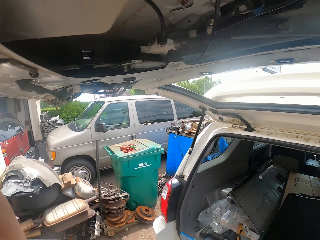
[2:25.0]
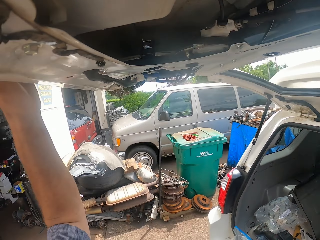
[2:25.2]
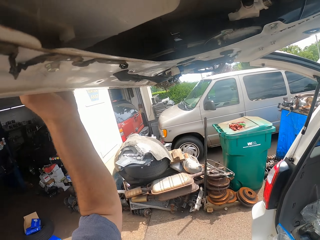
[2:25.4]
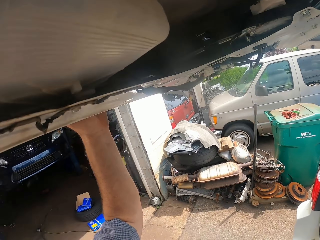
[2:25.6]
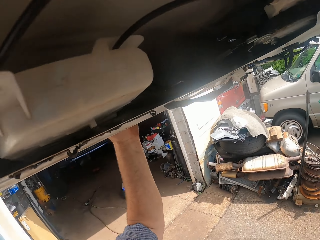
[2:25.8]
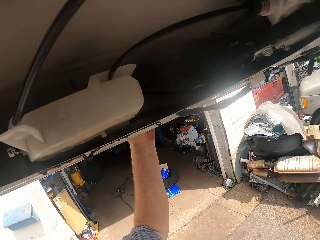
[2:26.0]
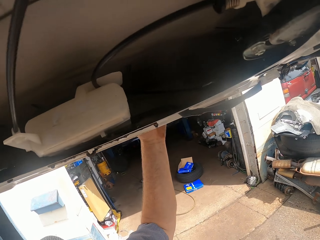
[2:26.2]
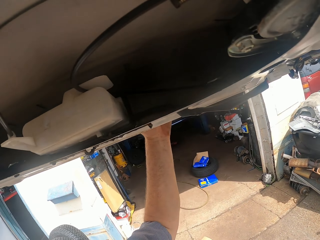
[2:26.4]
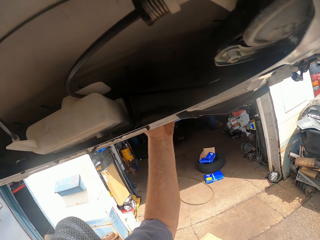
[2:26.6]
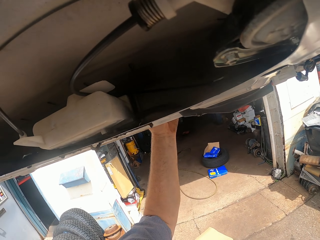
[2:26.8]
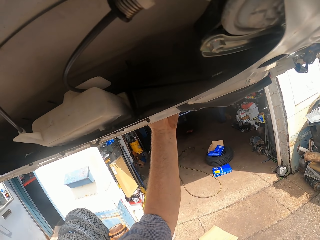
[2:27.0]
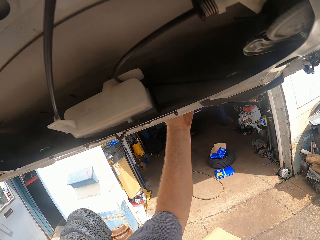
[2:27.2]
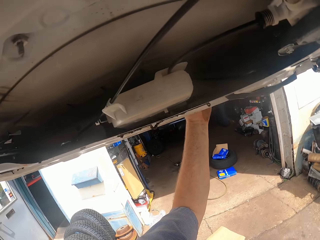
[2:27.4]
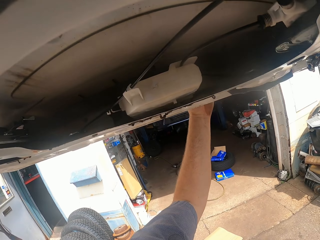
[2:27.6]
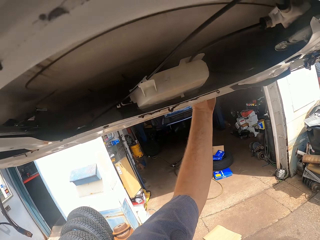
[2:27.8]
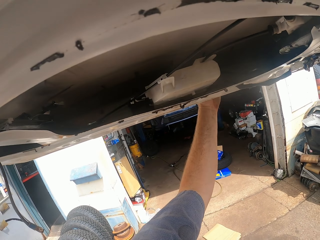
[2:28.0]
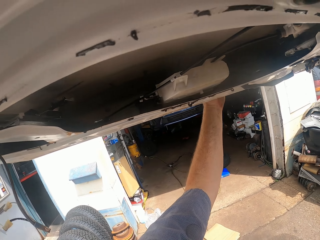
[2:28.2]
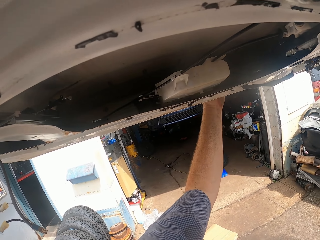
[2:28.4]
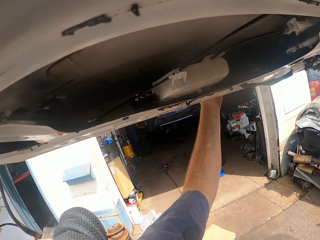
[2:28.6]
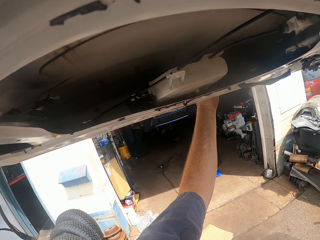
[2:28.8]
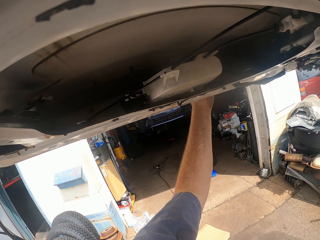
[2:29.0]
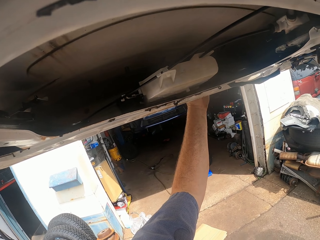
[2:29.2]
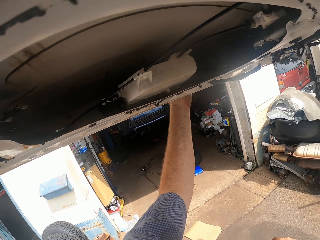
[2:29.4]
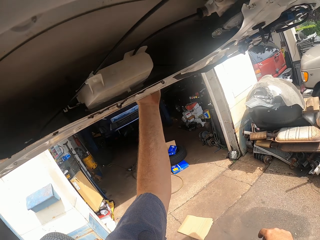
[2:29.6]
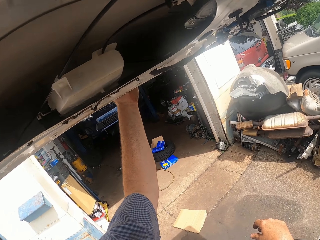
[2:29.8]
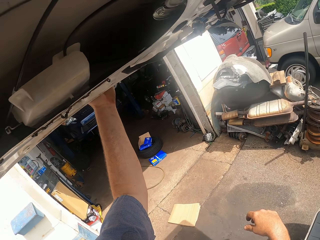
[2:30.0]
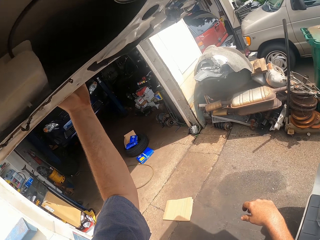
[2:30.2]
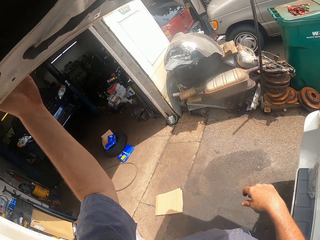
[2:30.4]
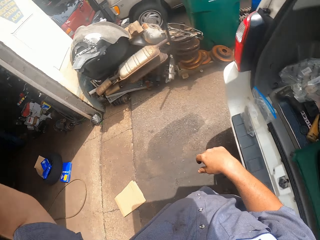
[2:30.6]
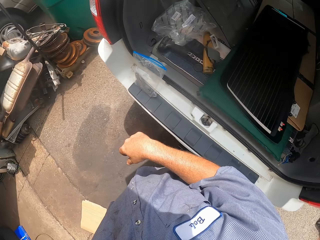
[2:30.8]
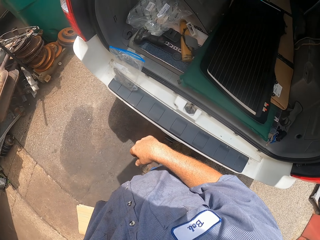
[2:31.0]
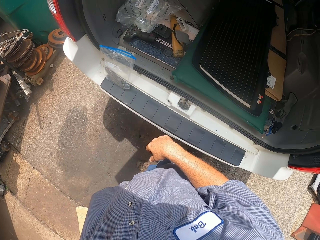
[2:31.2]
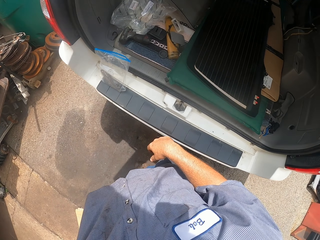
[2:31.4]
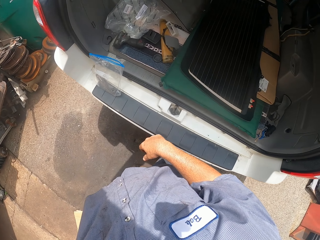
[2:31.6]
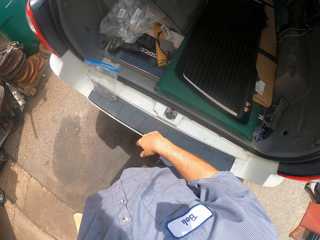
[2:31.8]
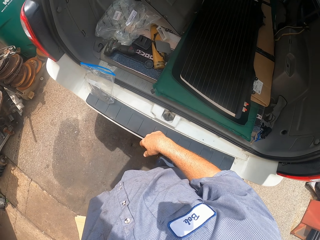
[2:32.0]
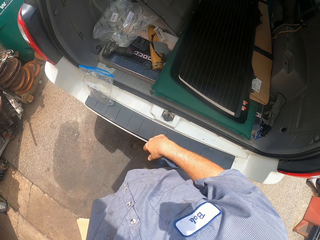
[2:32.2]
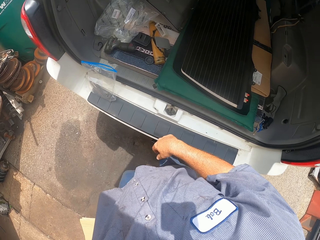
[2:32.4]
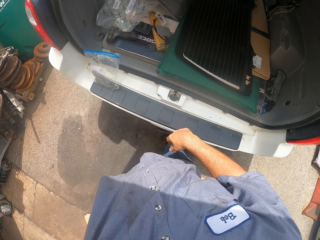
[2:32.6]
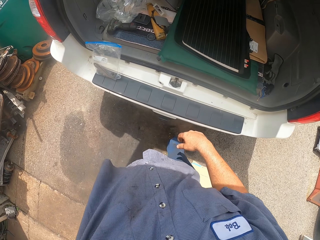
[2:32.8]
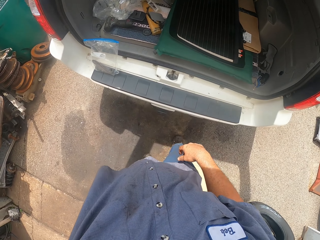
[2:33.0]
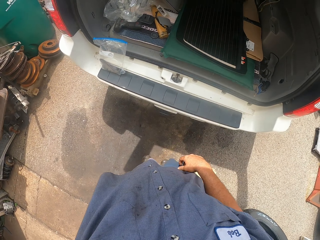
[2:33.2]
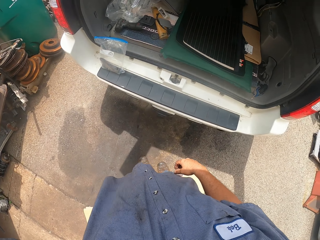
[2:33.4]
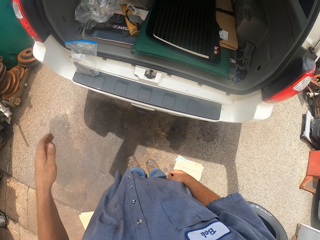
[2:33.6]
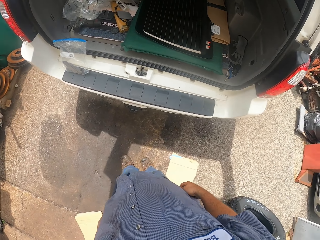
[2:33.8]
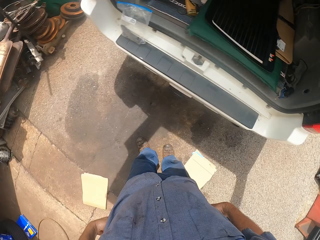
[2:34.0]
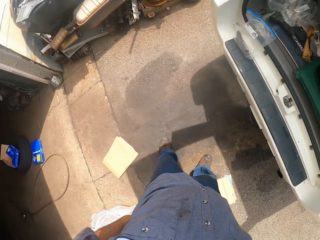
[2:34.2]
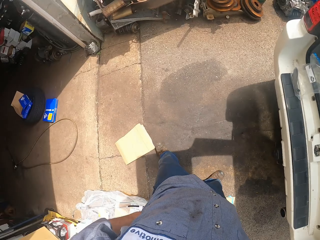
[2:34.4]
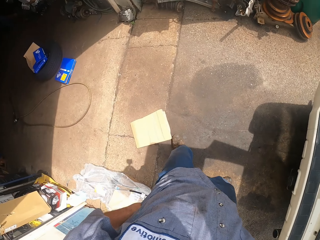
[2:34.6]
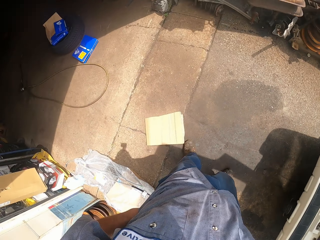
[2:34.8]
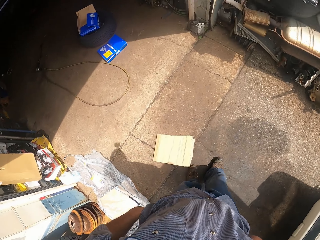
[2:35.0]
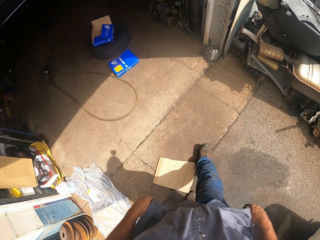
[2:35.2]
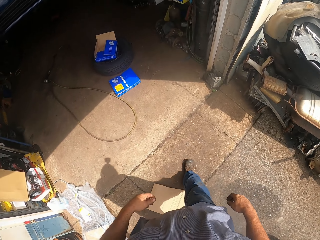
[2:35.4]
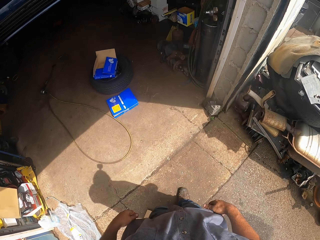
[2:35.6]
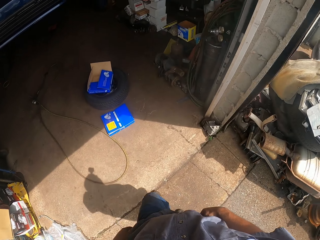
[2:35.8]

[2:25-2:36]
The camera wearer adjusts the trunk lid. They look around. They walk back. They walk forward.

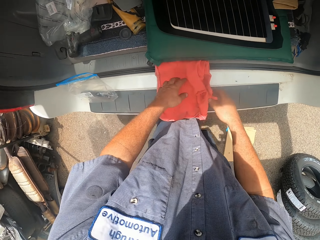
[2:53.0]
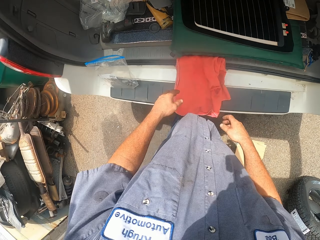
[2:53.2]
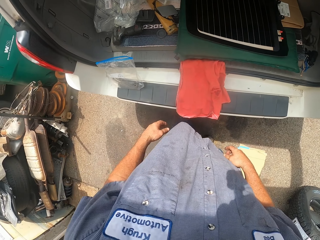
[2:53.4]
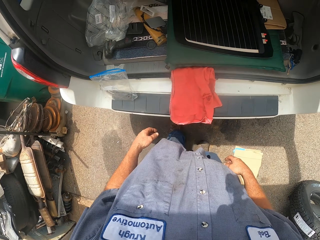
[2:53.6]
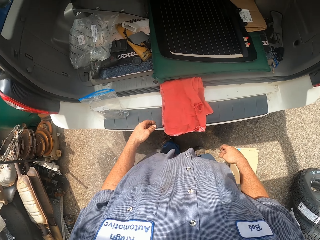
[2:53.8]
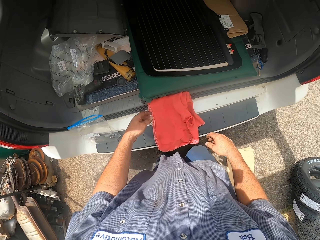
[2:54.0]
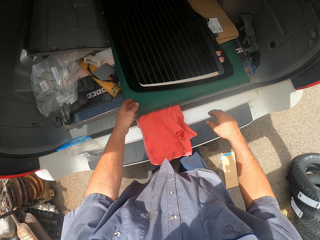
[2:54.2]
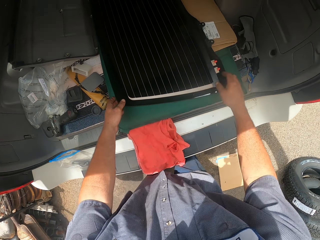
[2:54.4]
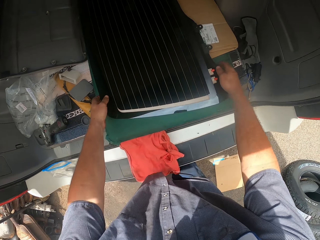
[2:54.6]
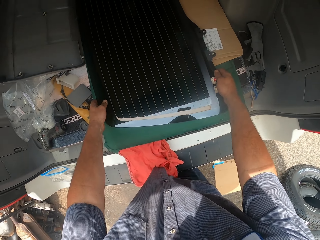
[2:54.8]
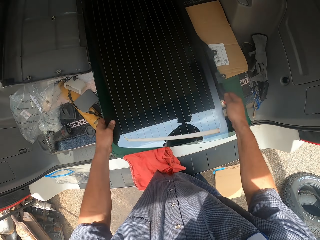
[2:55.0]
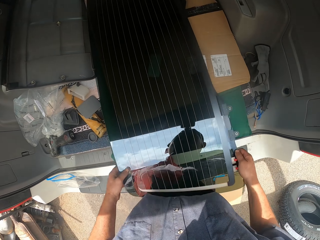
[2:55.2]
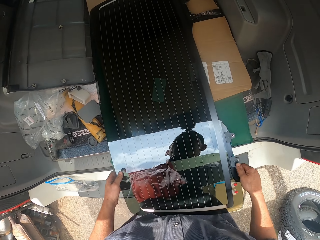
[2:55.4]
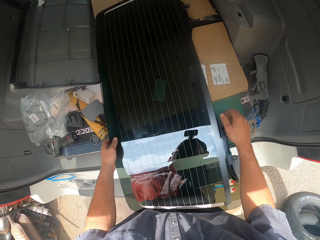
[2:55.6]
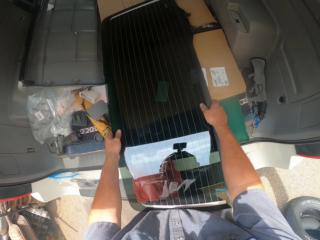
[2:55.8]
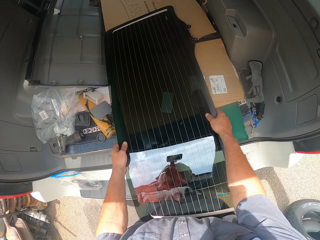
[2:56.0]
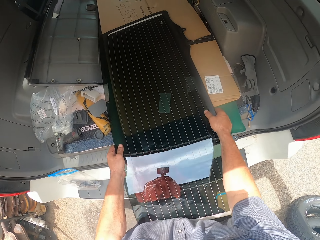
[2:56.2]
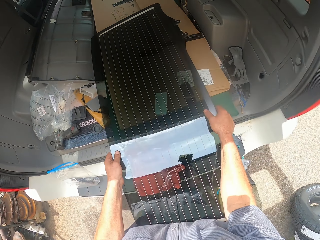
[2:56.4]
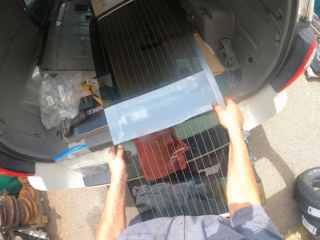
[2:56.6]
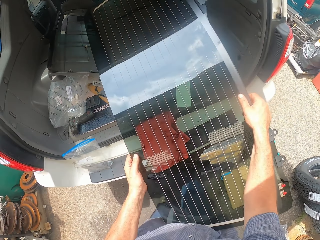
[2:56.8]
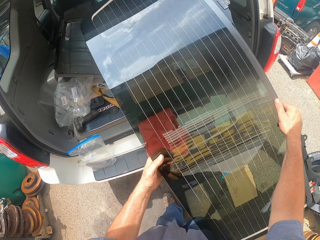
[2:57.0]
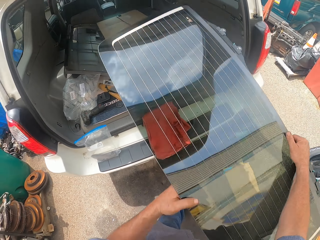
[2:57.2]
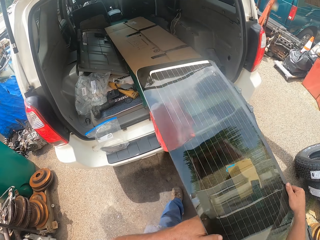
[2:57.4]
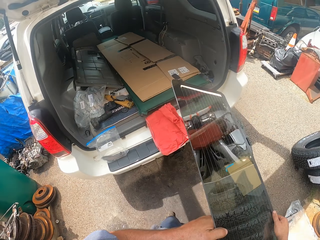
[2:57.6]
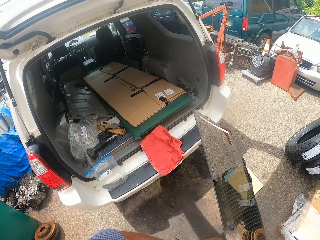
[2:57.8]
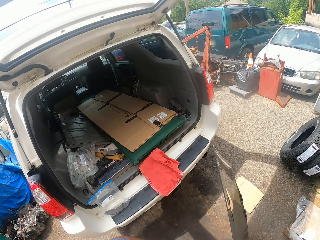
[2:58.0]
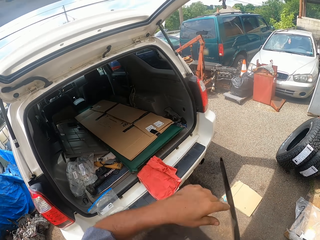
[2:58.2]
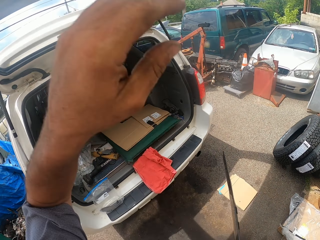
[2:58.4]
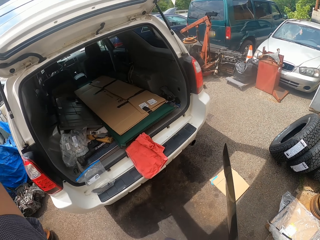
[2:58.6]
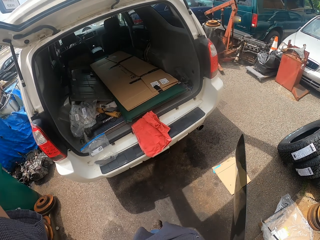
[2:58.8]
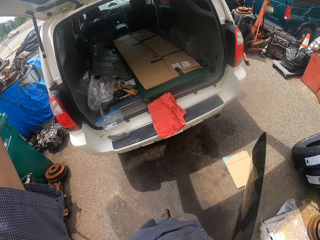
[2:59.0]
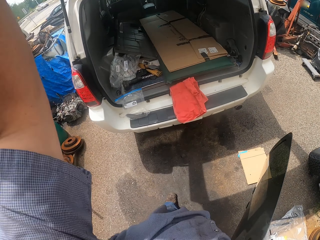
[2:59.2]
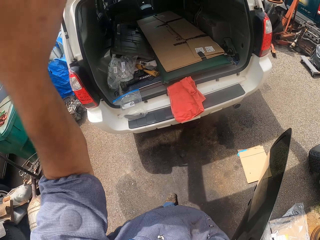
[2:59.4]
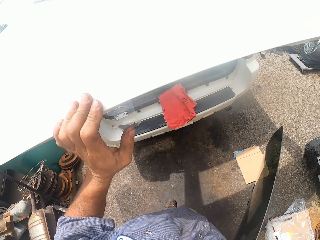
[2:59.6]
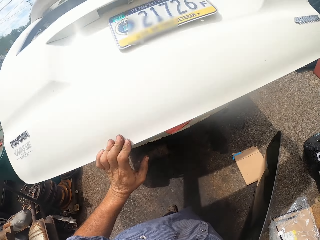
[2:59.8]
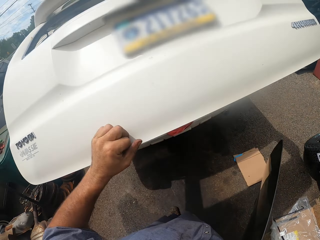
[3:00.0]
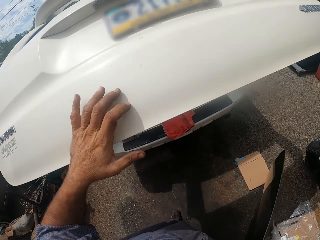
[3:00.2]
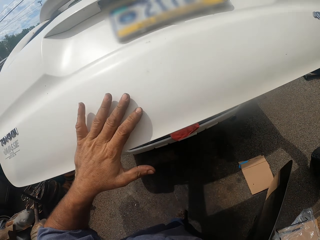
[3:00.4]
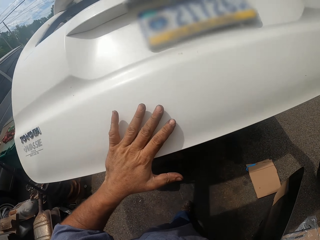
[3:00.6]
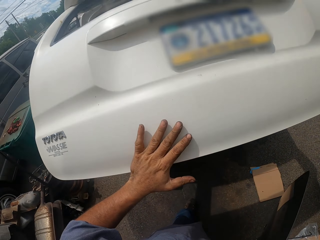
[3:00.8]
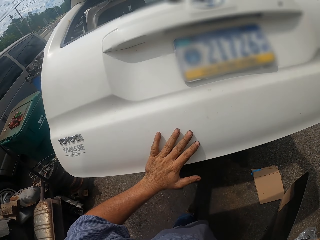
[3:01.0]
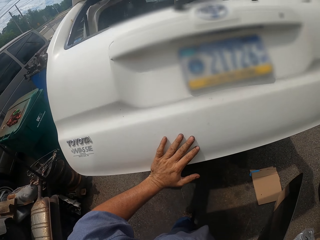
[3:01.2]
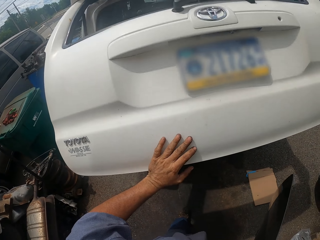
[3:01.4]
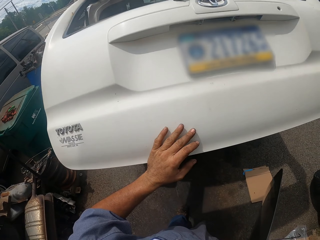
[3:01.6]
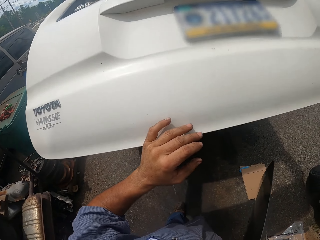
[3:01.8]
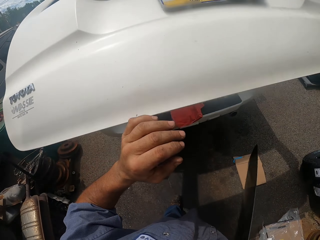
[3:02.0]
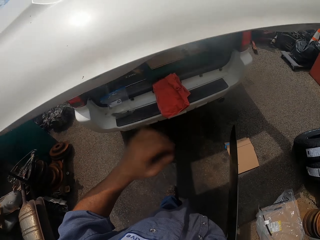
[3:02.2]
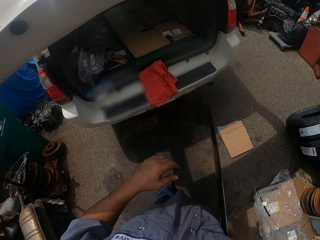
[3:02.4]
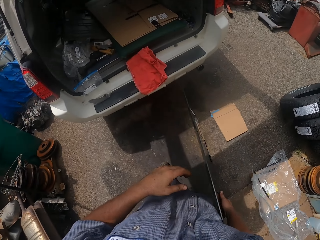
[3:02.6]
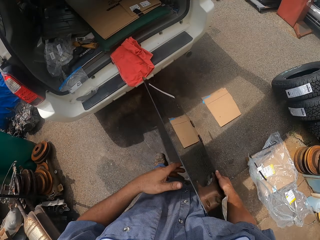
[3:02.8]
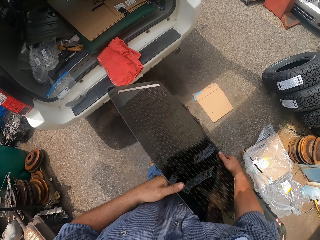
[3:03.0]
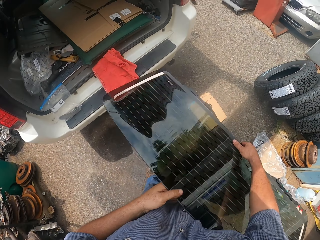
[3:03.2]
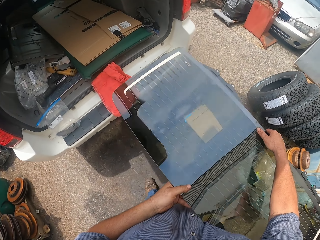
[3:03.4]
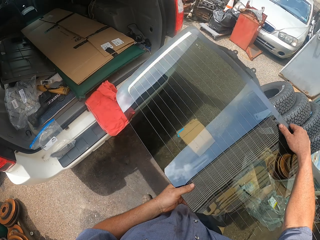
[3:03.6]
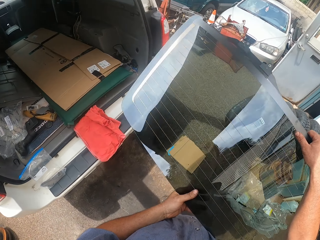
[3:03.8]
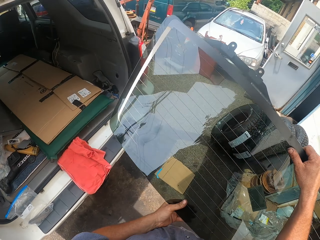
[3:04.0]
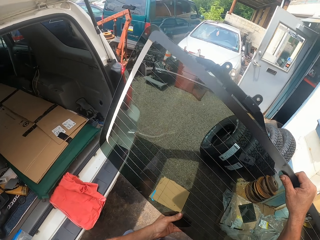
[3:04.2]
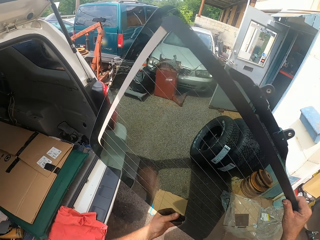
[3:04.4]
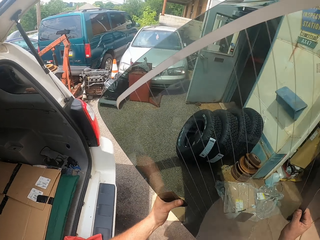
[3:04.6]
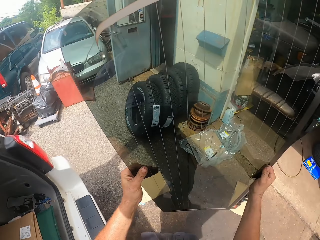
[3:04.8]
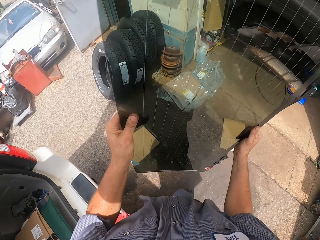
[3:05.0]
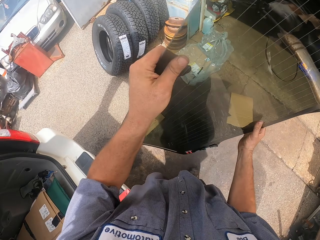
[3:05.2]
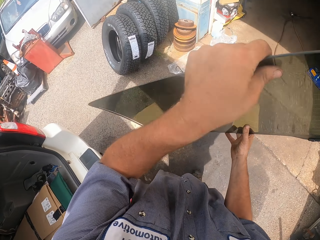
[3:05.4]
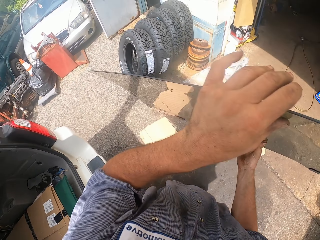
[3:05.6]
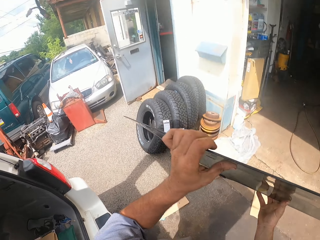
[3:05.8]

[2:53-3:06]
The camera wearer drops clothing. They grab a windshield. They remove the glass from the trunk. They walk backward. They lower the trunk lid. They close the car trunk. They release the trunk lid. They turn around. They hold the windscreen.
